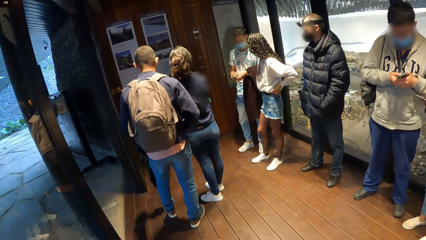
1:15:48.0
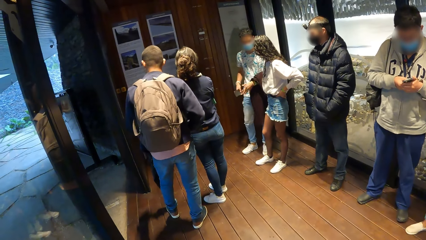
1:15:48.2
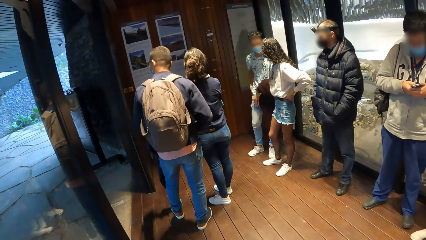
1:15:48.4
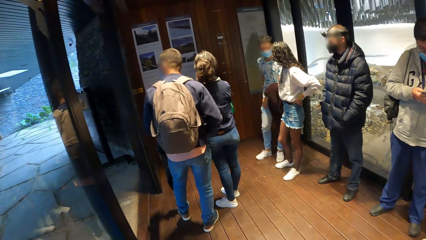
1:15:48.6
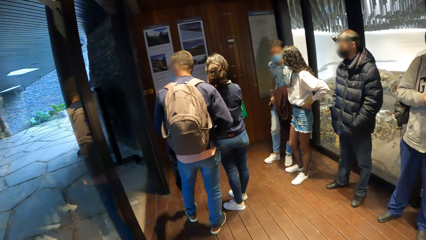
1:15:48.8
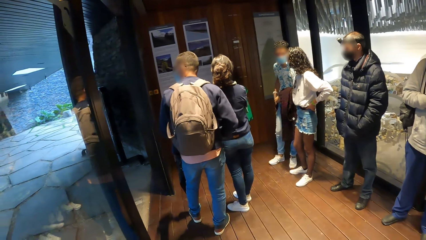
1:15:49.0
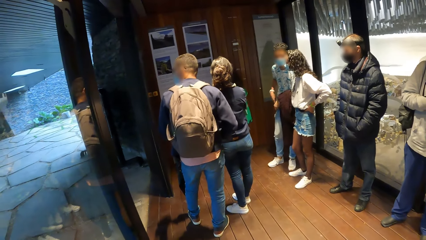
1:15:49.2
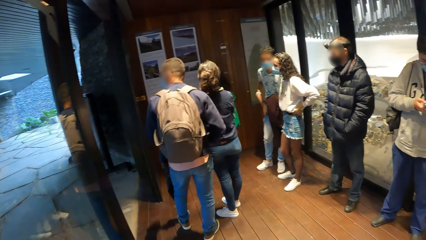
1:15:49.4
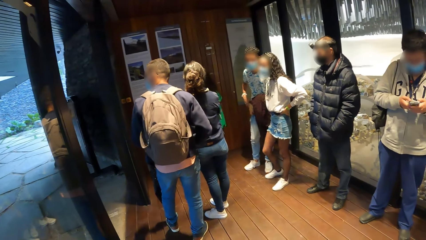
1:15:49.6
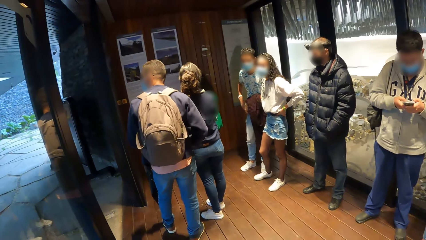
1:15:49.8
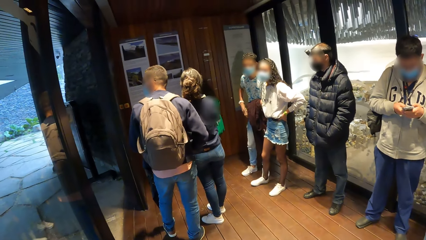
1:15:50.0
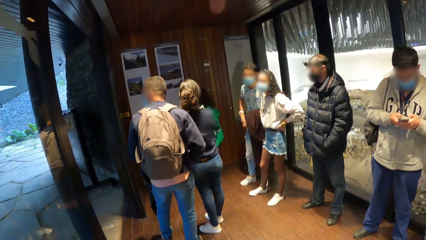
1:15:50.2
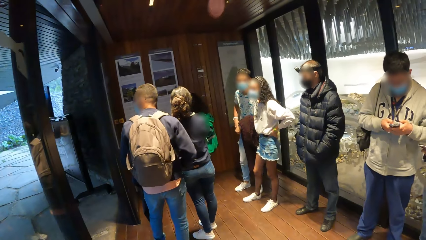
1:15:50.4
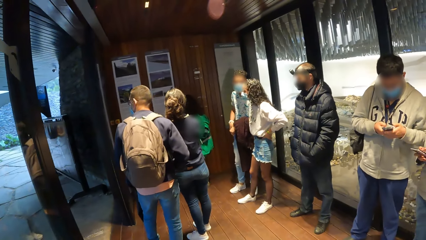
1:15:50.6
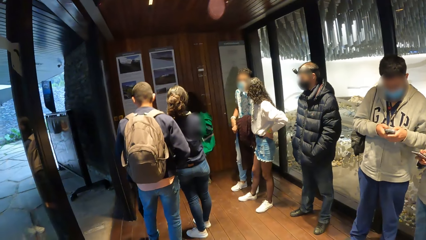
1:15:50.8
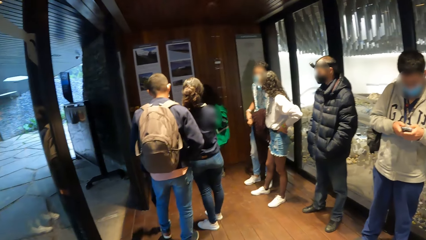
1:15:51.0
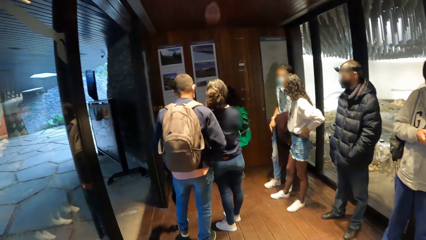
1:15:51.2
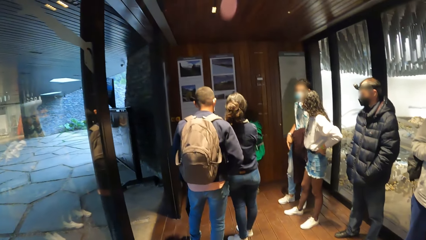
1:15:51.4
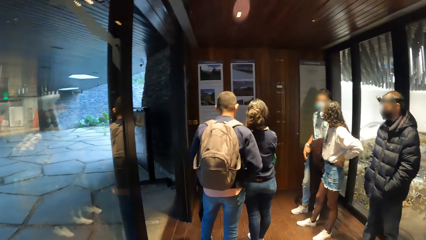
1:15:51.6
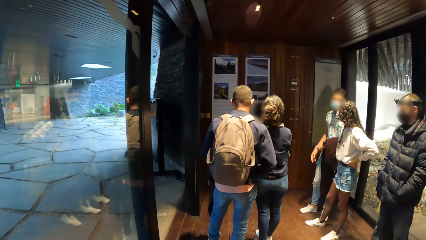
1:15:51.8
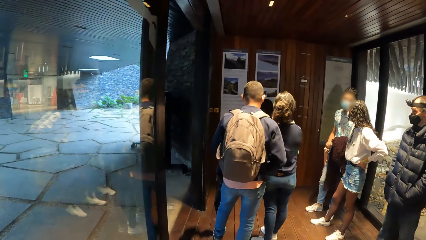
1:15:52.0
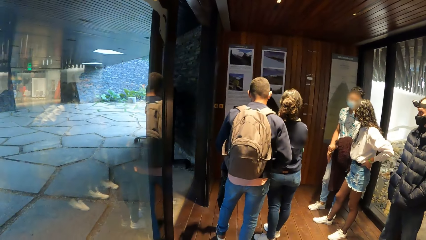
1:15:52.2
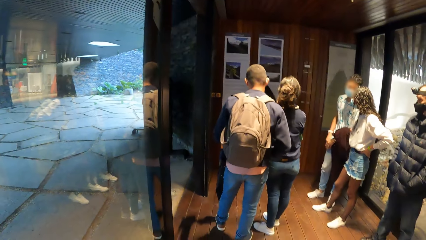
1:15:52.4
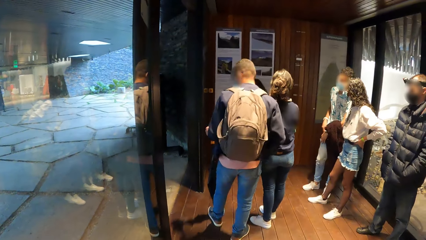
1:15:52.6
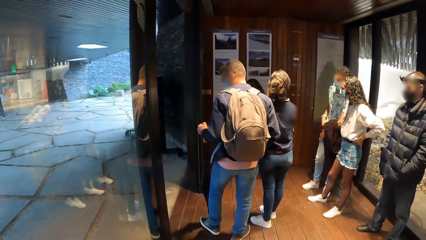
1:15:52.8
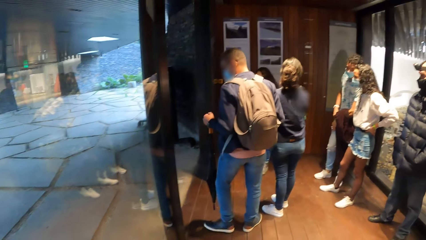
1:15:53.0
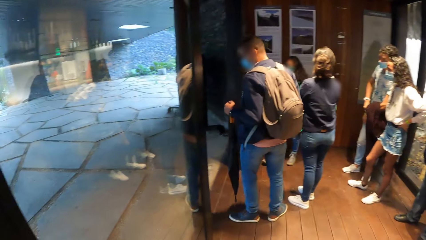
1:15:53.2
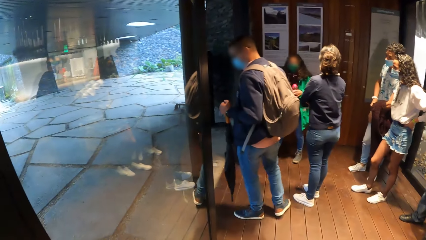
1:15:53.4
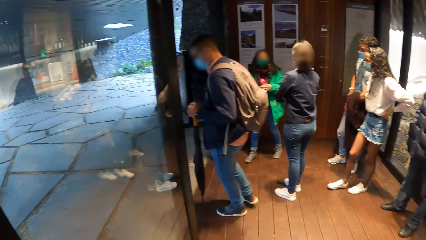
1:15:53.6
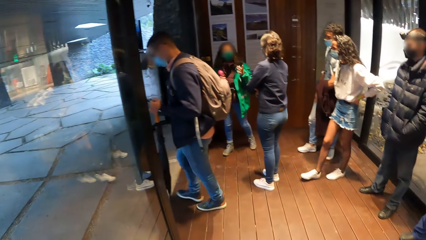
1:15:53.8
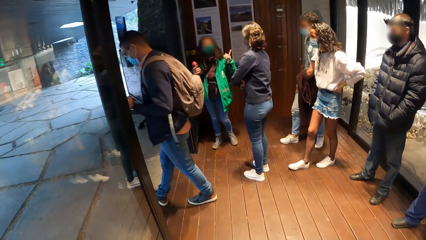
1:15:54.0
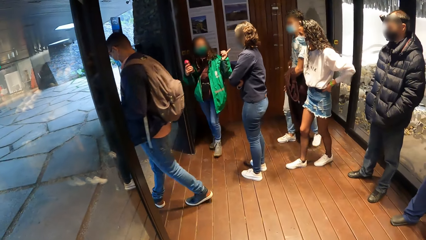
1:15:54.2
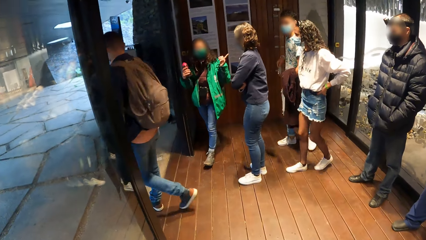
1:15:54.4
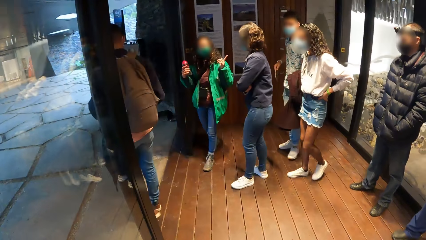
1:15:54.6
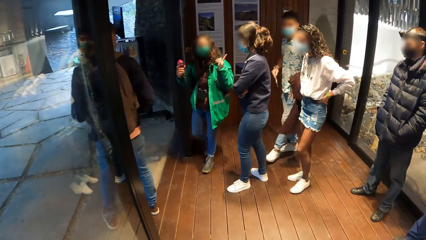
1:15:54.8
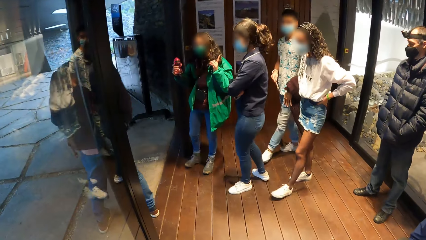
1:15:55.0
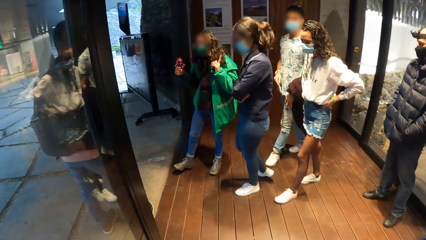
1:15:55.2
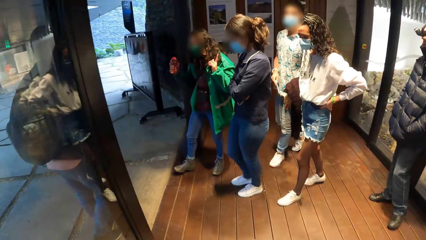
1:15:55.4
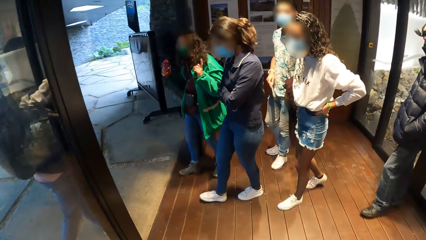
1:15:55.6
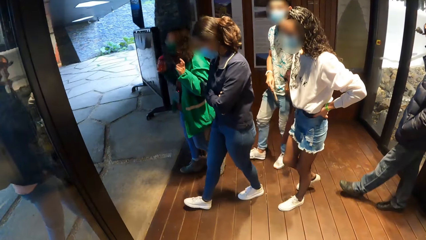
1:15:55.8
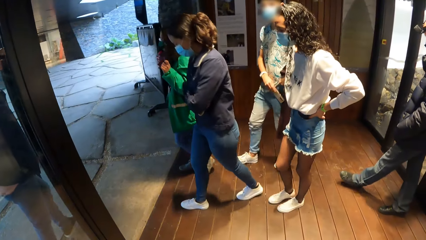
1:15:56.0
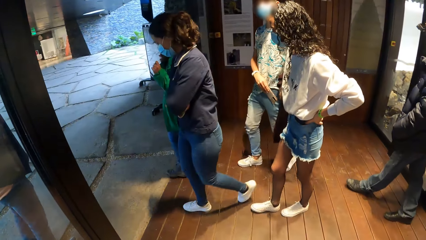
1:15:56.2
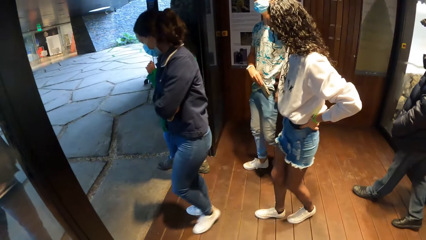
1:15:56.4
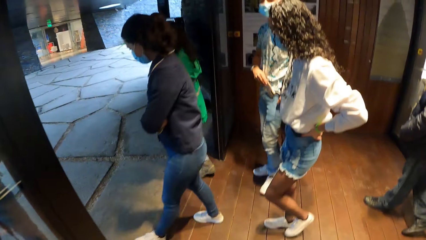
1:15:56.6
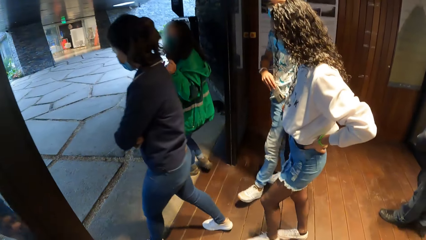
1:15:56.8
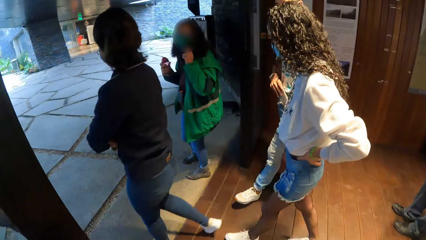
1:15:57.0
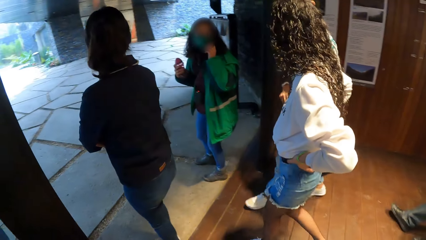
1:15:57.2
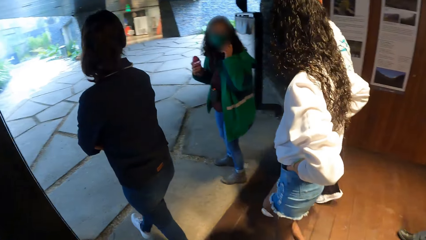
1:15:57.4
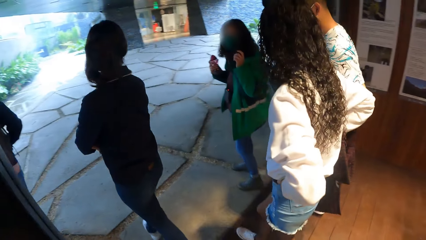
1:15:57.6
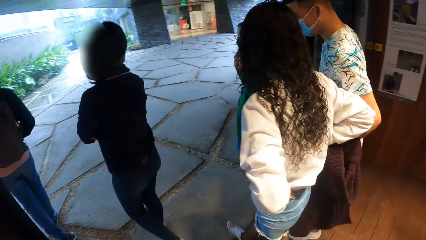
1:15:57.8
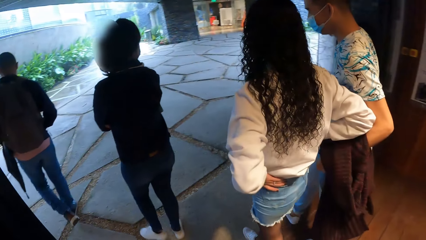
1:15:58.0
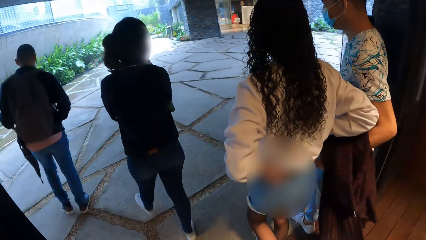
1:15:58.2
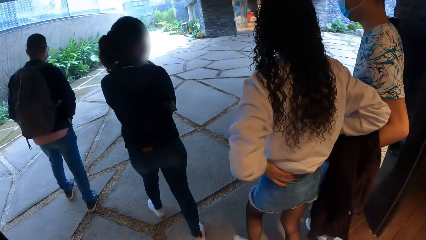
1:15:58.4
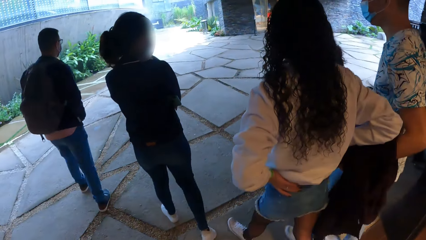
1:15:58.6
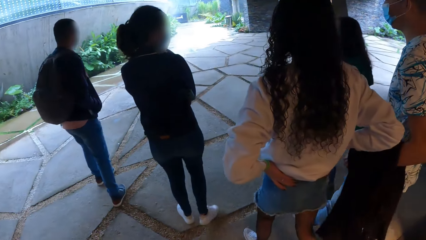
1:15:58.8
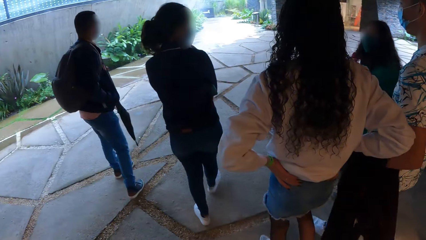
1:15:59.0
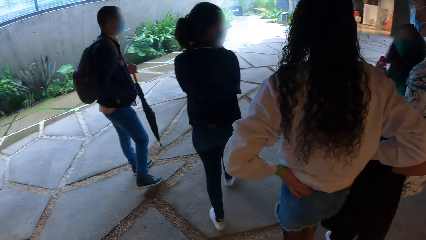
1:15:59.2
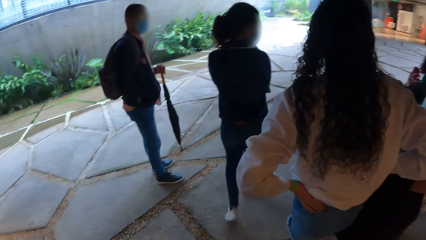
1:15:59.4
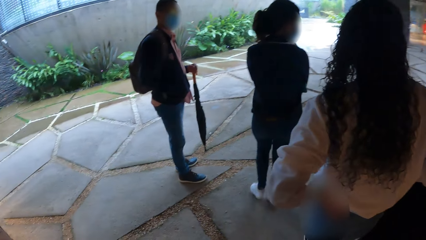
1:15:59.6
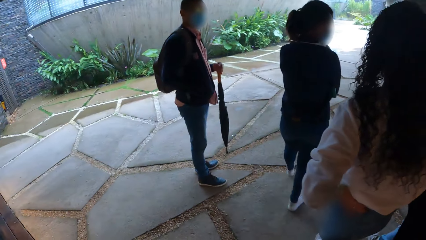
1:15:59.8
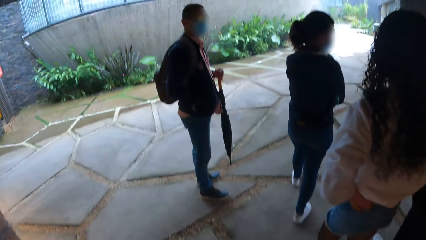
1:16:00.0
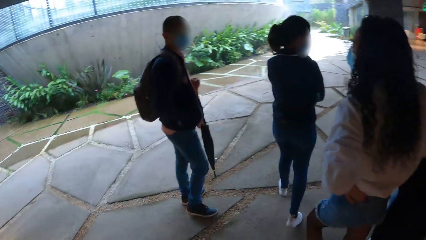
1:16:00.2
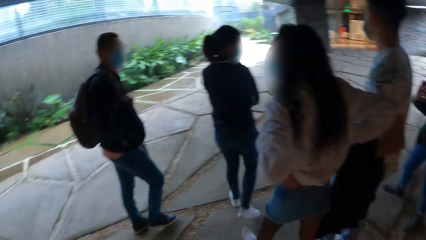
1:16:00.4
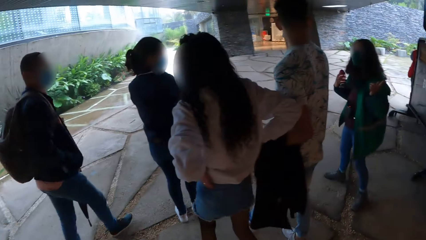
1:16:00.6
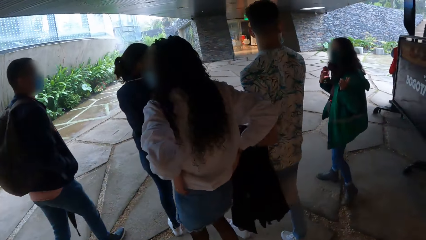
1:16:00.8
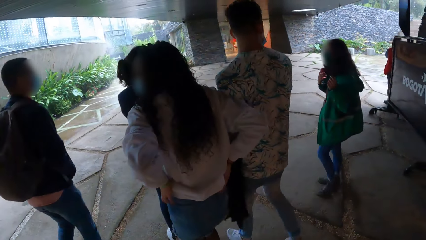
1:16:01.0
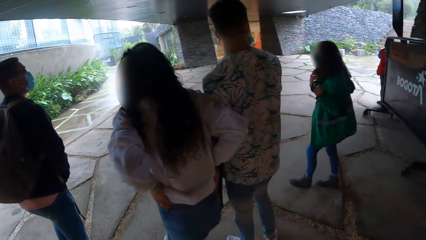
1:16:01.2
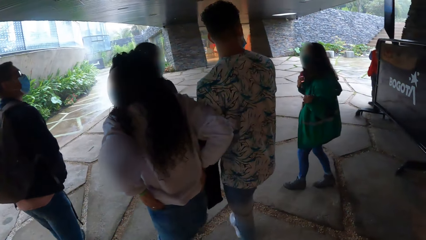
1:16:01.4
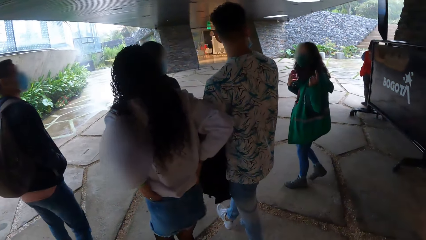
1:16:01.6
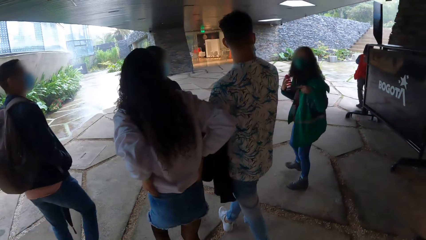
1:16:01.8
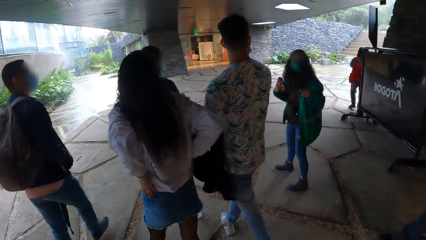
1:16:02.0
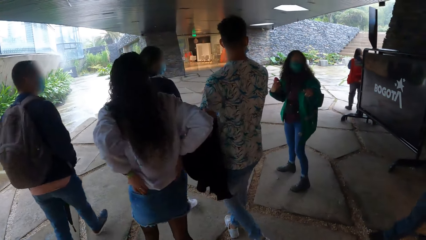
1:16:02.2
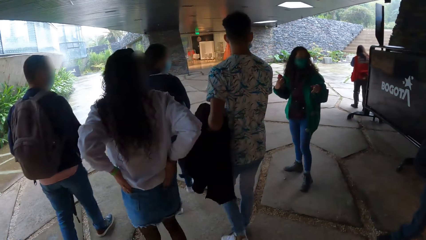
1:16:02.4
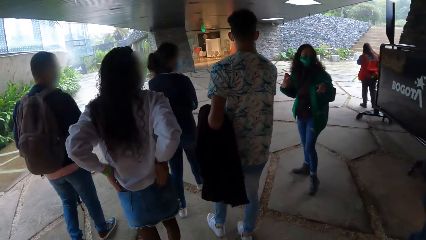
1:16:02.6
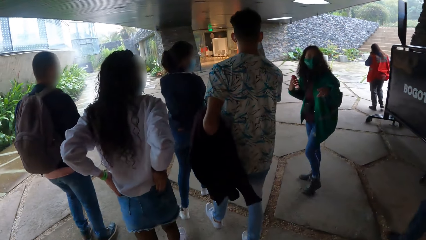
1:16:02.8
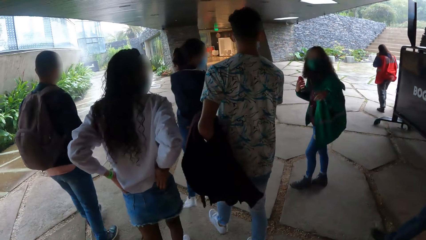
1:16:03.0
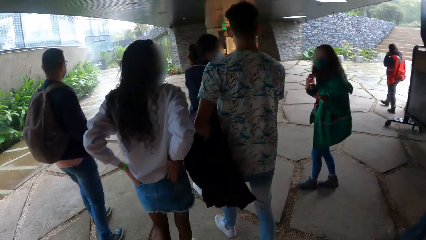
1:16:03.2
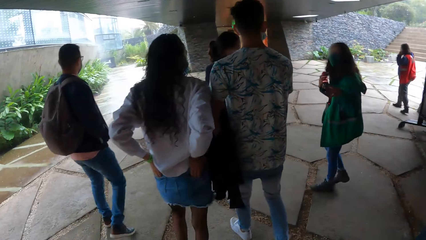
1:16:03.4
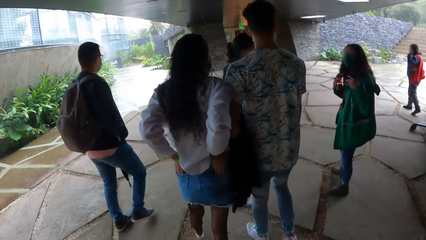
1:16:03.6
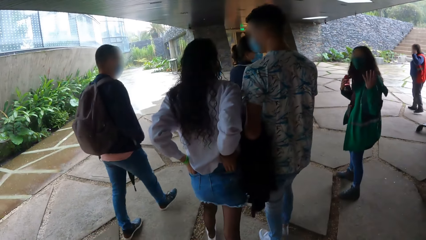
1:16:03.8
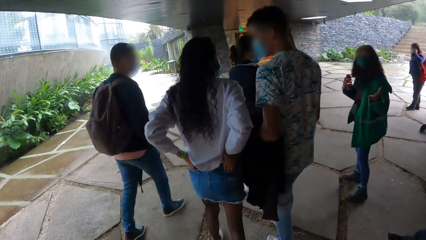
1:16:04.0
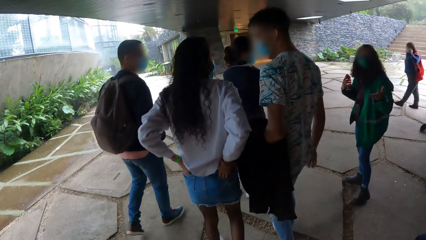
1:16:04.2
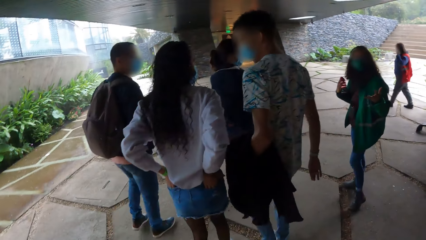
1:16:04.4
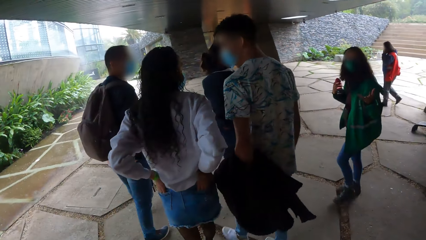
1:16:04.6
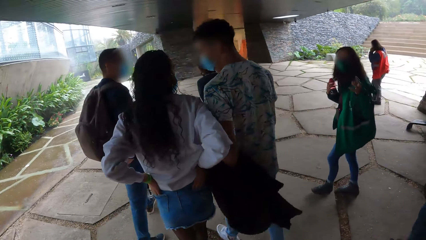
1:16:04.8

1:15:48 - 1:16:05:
The man puts his phone into his right trouser pocket with his right hand. The camera wearer and the group of people walk out of the corridor to the outside. The woman points with her left hand. The man raises his shirt with his left hand. The man puts his phone into his trouser pocket with his right hand. The camera wearer walks outdoors. The woman gestures with her left hand.
